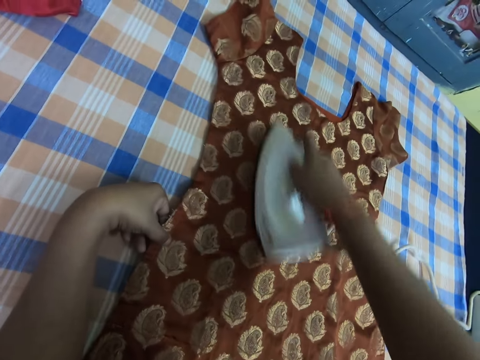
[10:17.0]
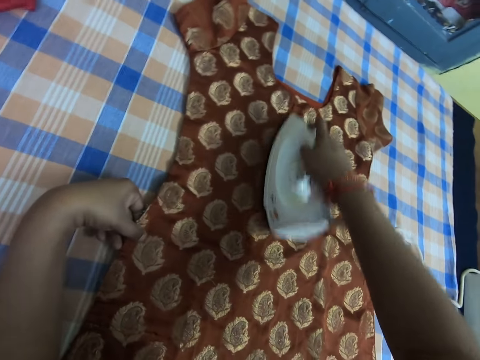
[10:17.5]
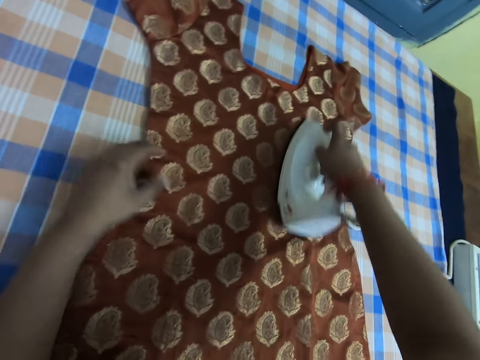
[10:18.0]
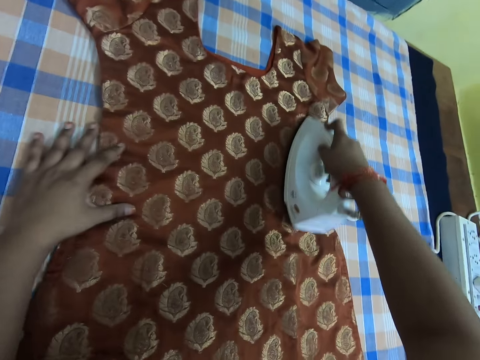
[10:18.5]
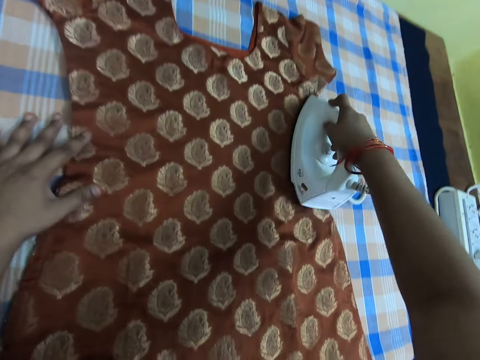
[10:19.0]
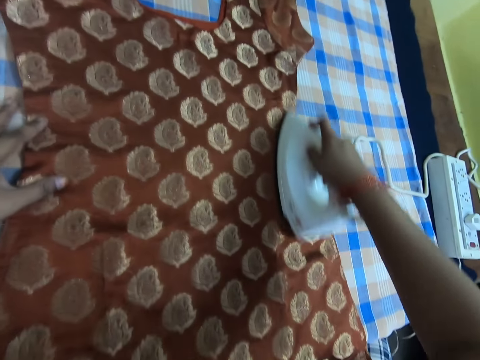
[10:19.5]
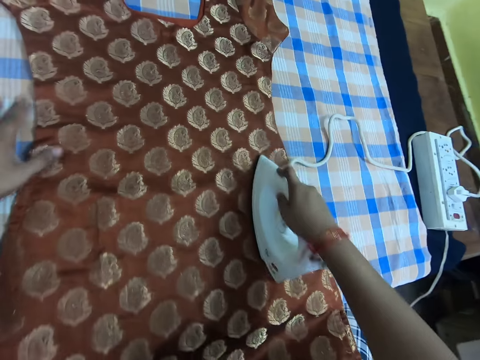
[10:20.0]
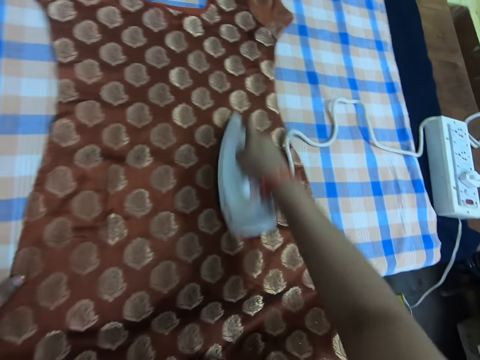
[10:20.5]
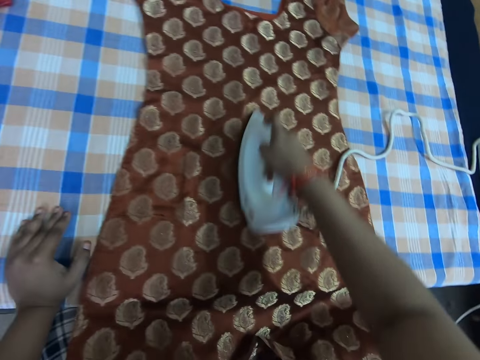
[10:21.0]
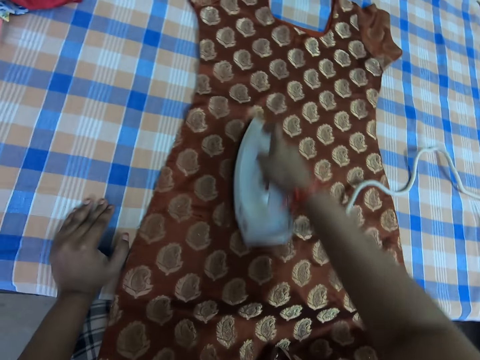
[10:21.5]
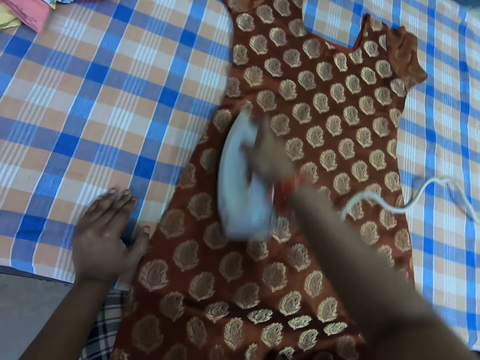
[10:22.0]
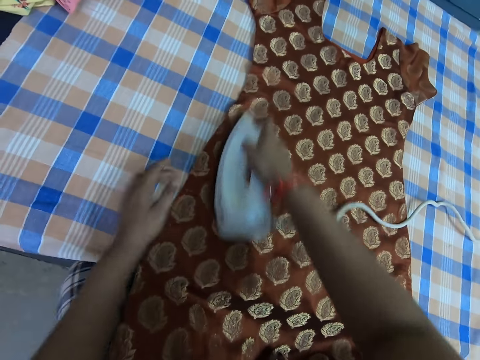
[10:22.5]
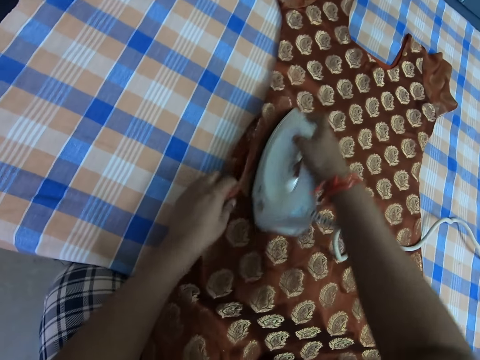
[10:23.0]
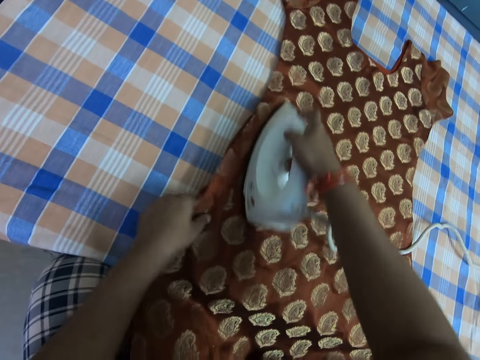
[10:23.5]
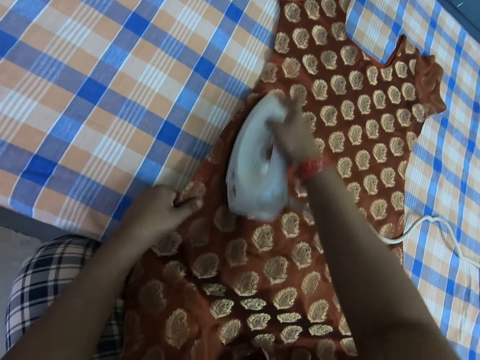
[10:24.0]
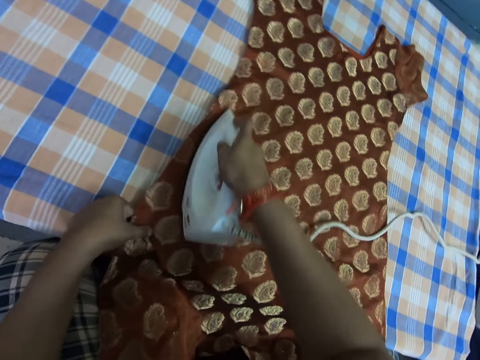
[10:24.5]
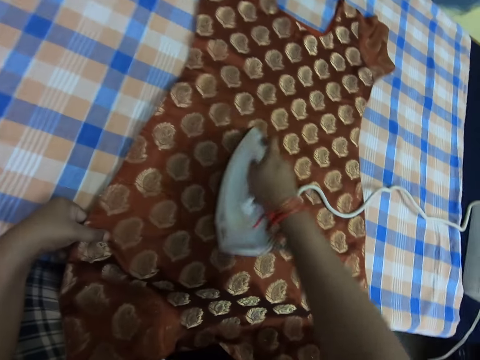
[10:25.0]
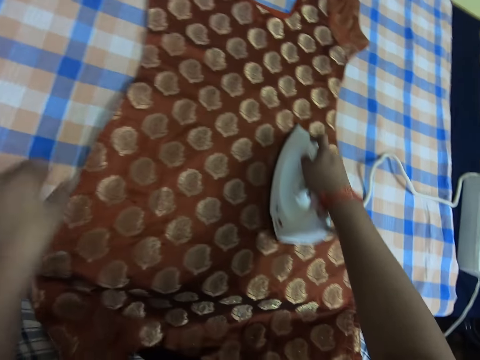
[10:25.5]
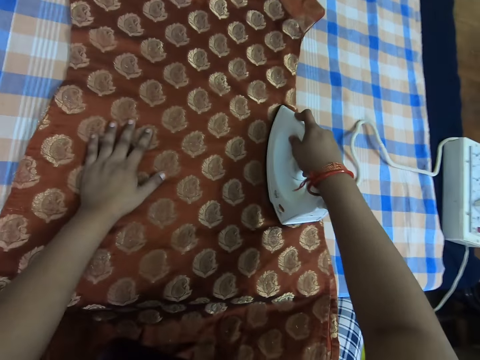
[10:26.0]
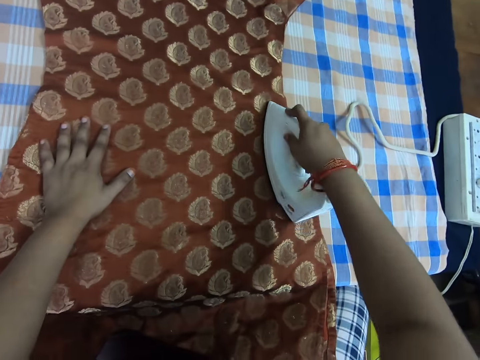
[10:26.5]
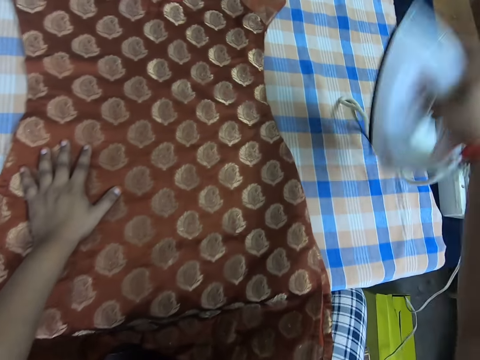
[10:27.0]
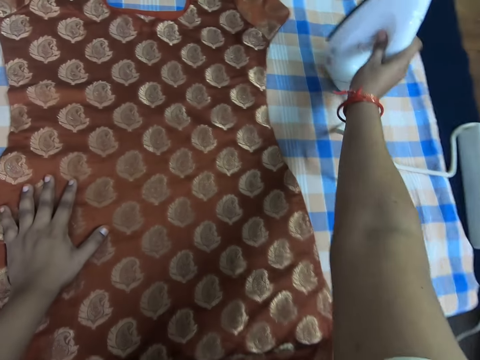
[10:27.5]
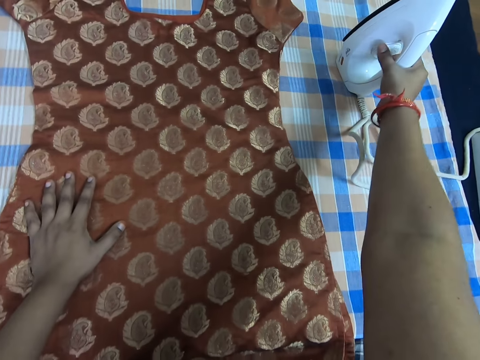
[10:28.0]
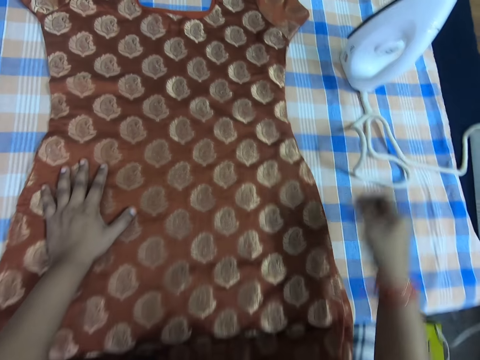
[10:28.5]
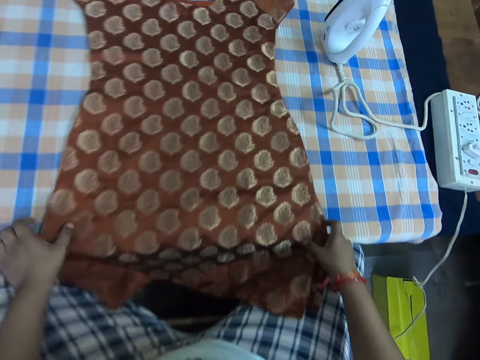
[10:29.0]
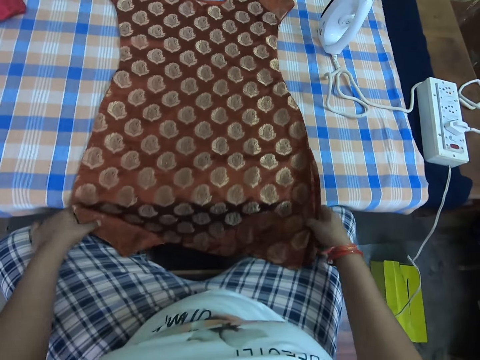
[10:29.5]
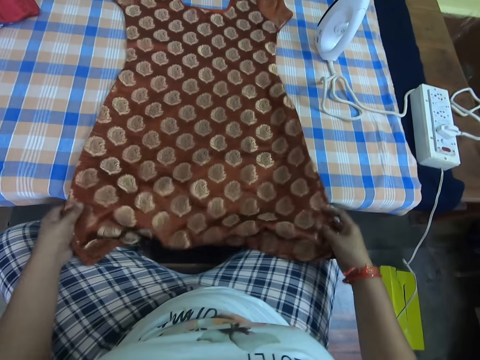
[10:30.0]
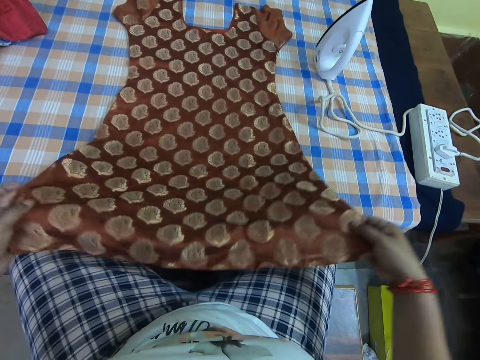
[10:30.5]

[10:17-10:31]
The camera wearer lifts the side seam pocket of the dress. They iron the dress. They place the iron box on the table. They adjust the iron box knob. They adjust the cloth.

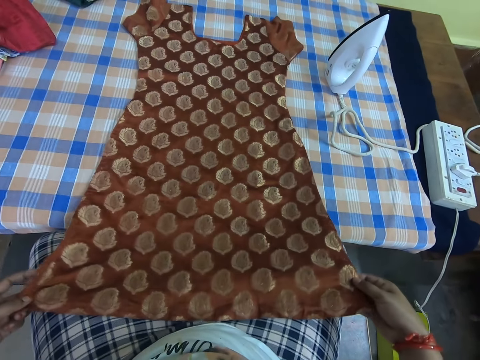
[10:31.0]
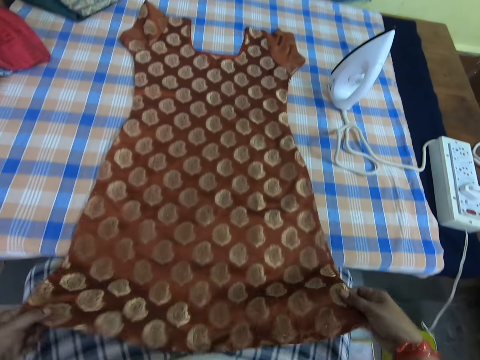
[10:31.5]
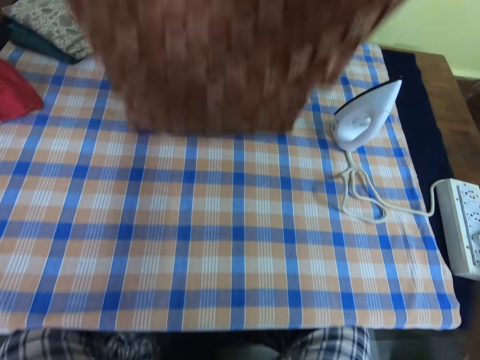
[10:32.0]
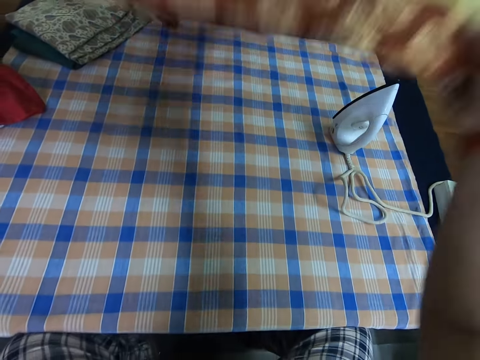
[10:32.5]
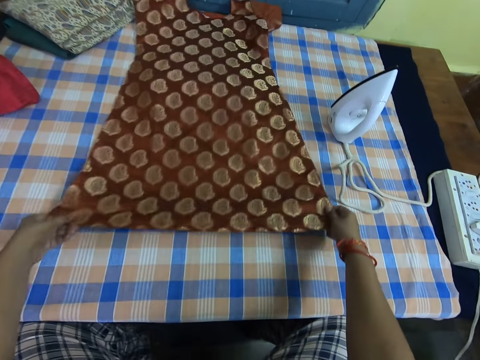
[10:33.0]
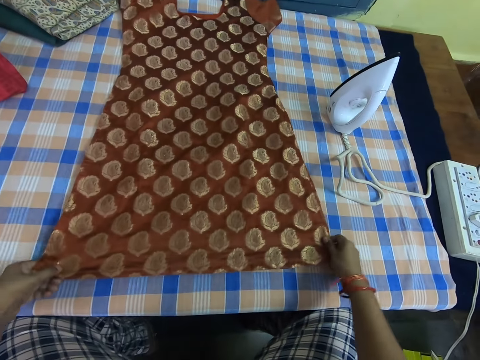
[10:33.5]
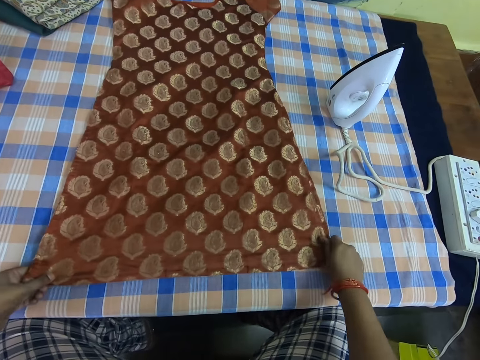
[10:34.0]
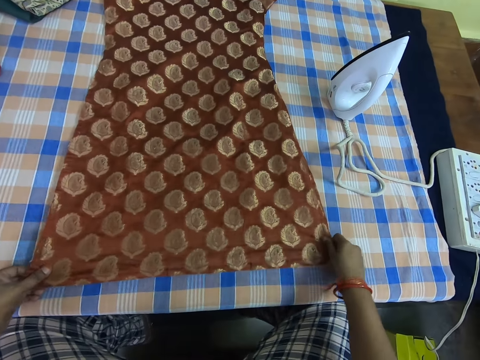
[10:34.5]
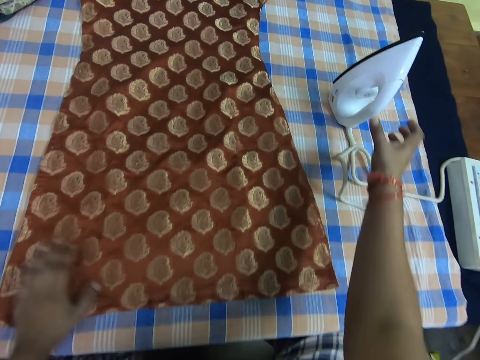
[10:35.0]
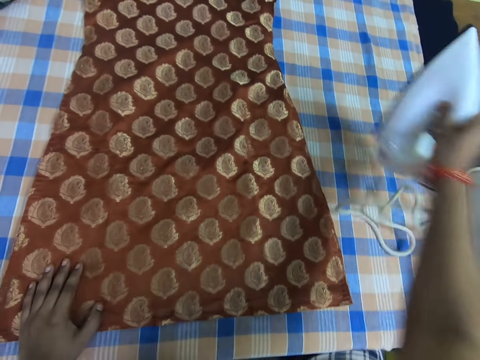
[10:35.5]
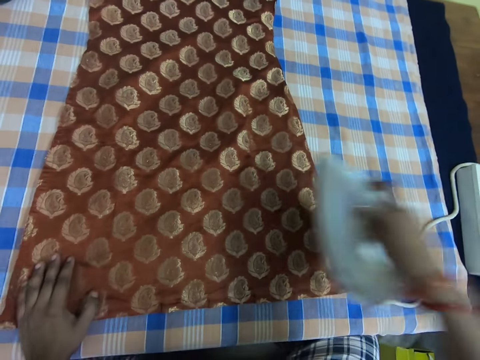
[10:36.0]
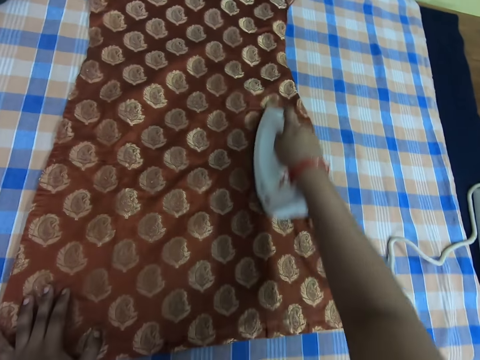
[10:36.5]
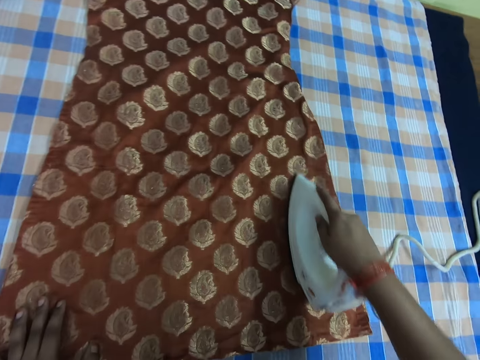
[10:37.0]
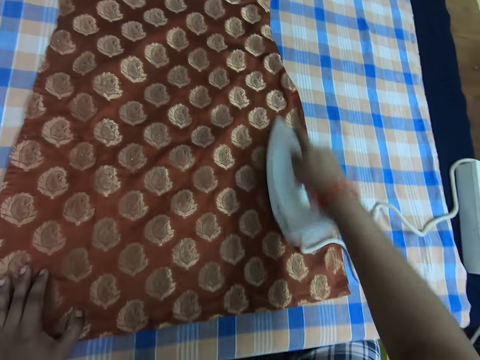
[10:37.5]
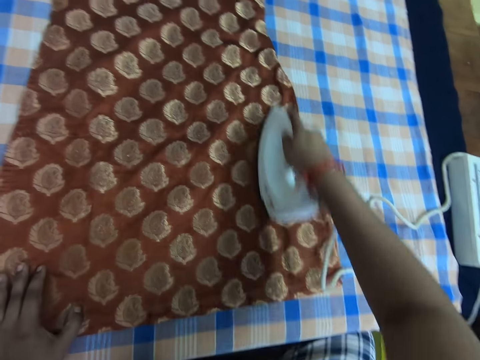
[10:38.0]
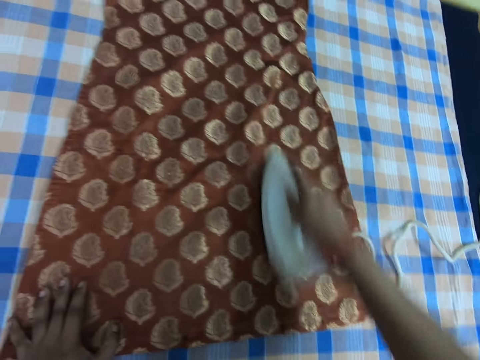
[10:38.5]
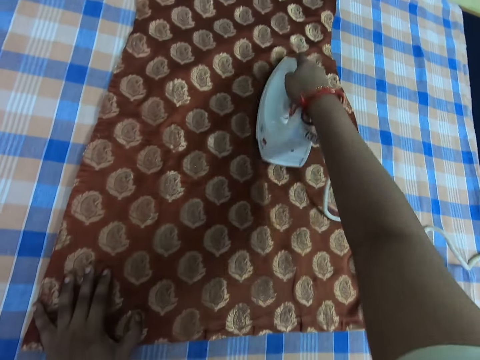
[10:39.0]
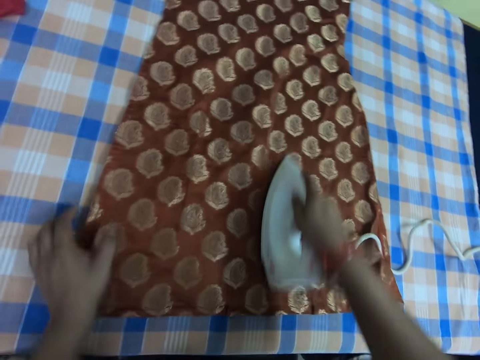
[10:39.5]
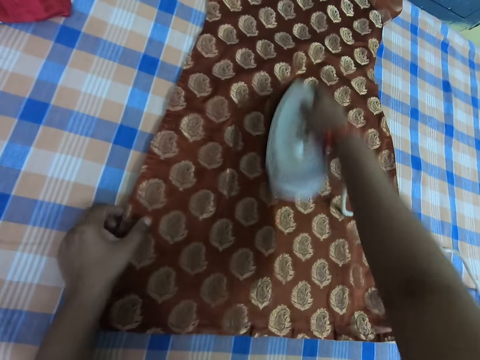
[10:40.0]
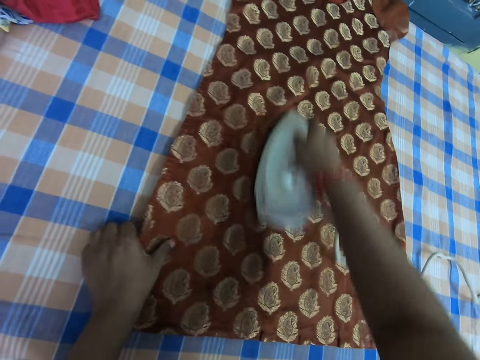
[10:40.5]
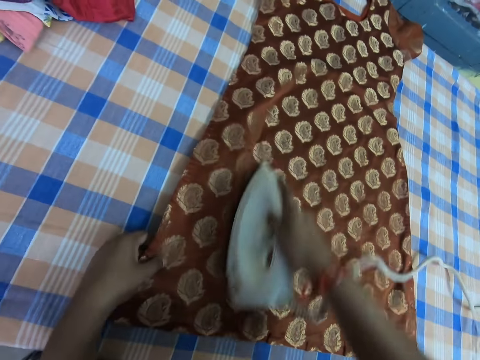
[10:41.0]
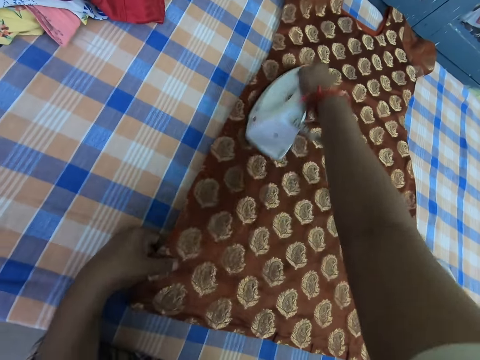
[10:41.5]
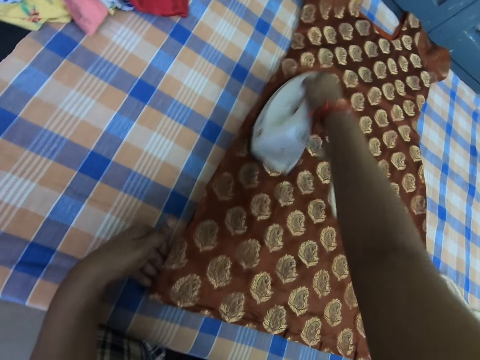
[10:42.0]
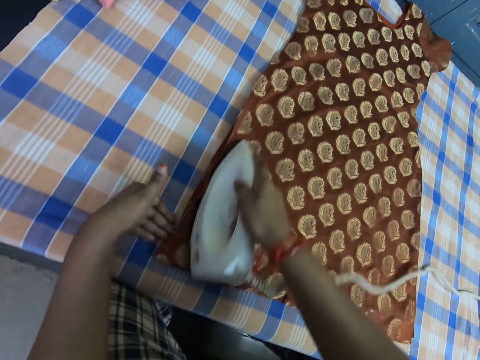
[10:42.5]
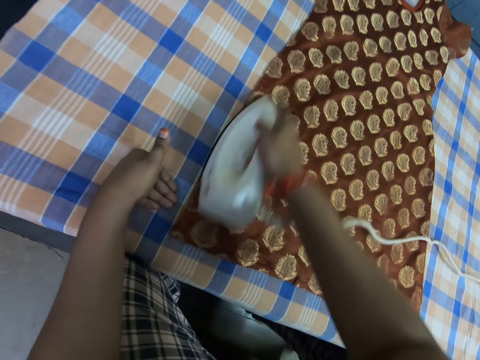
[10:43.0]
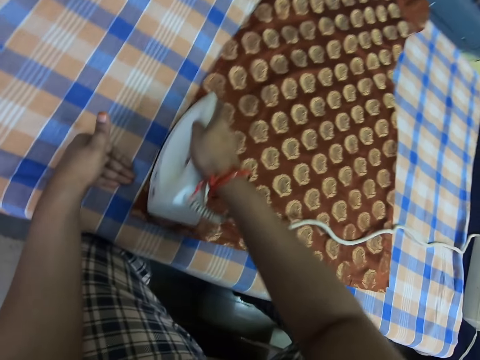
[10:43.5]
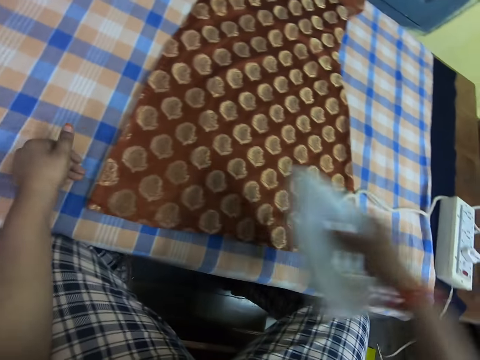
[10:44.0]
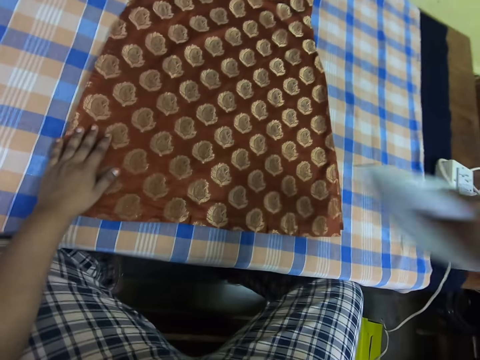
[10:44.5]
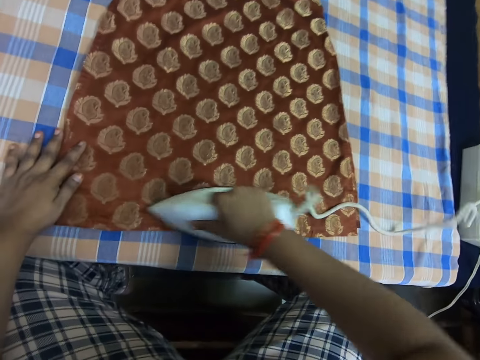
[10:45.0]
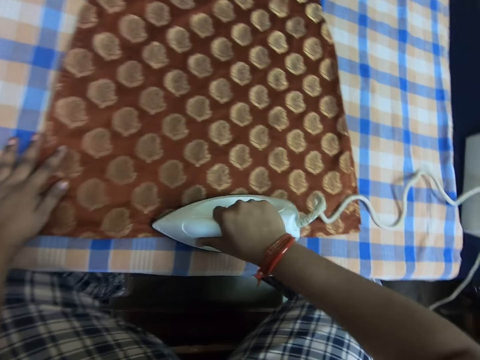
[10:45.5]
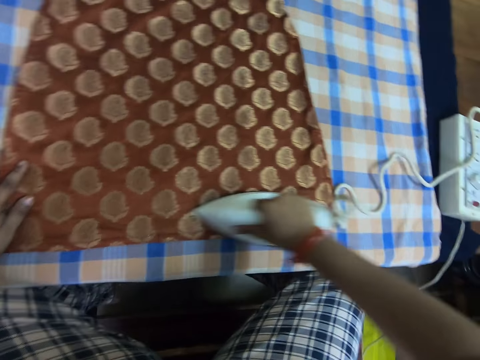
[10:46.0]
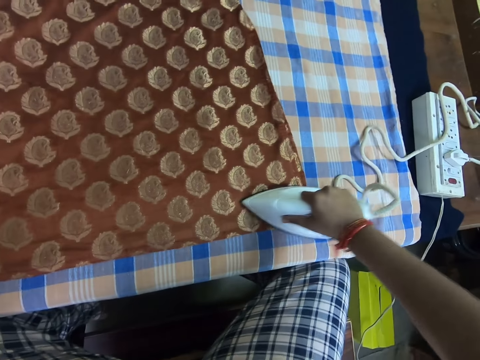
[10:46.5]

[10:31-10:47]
The camera wearer lifts up the cloth. They straighten the dress. They put down the cloth. They pick up the iron box. They iron the dress. They adjust the iron box. They iron the cloth.
